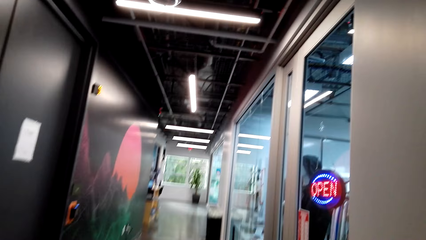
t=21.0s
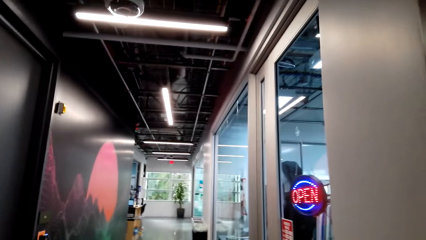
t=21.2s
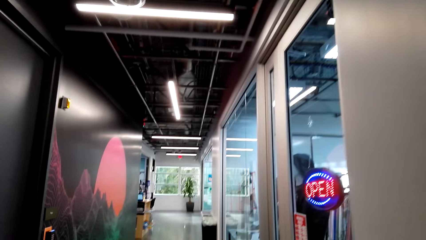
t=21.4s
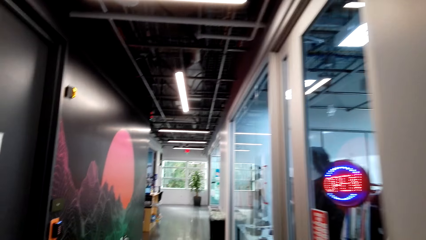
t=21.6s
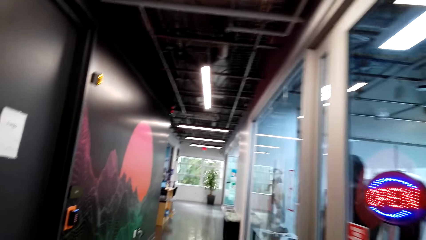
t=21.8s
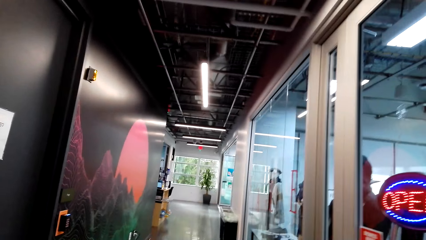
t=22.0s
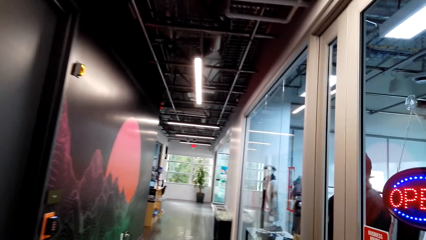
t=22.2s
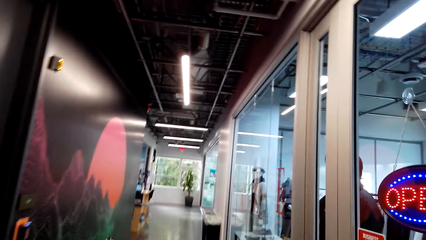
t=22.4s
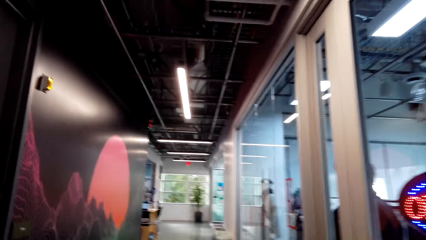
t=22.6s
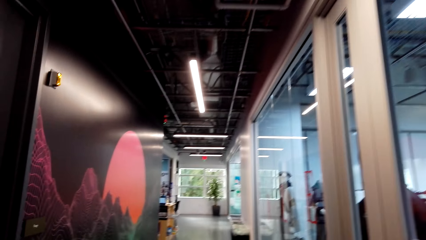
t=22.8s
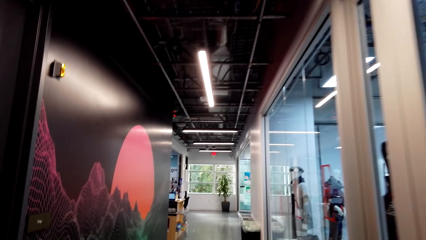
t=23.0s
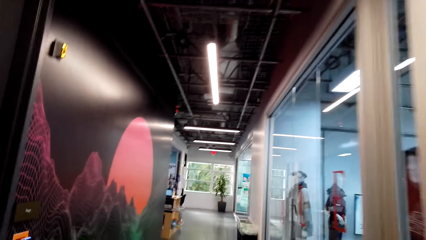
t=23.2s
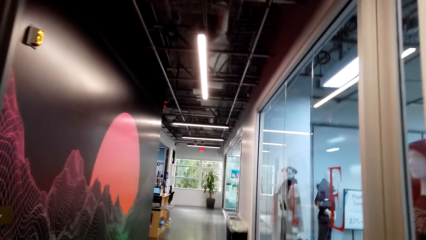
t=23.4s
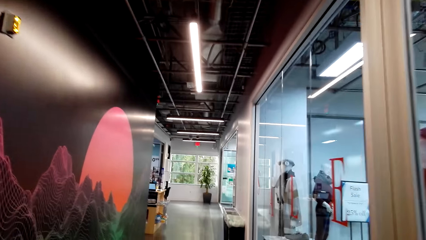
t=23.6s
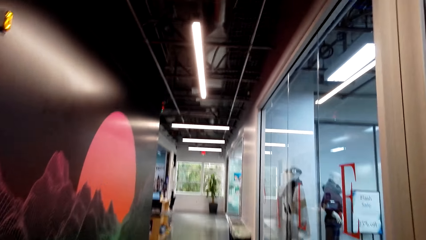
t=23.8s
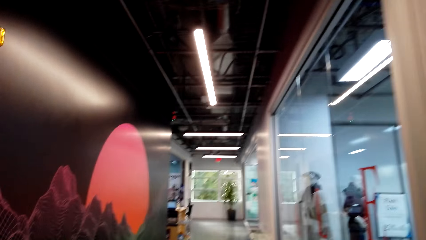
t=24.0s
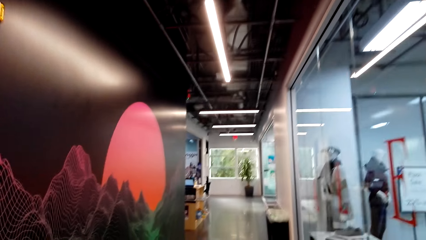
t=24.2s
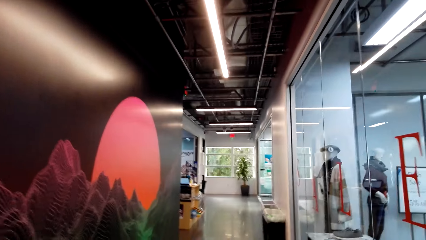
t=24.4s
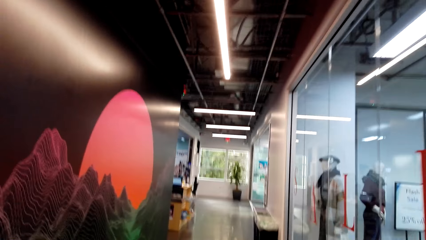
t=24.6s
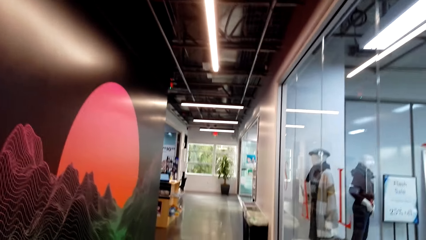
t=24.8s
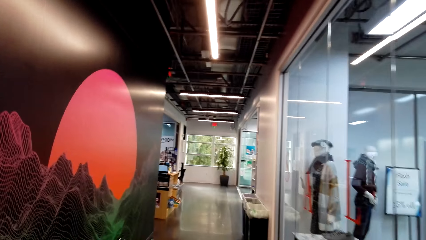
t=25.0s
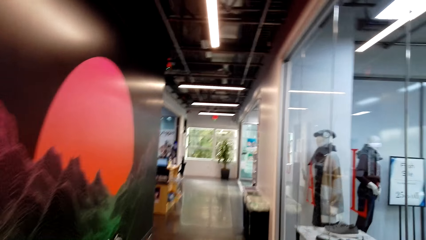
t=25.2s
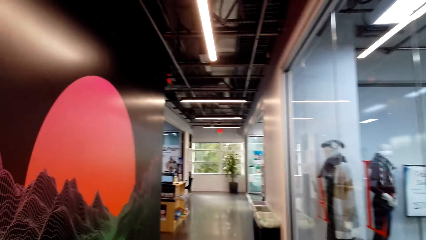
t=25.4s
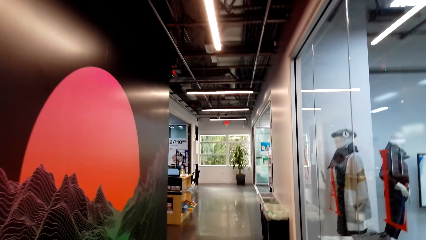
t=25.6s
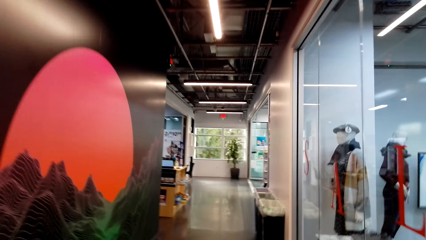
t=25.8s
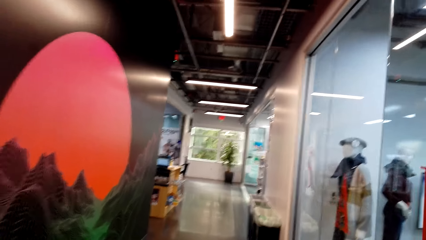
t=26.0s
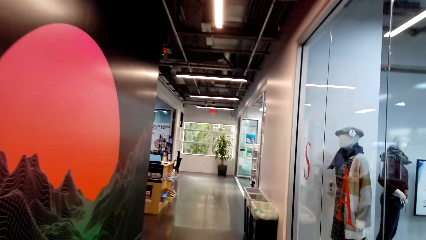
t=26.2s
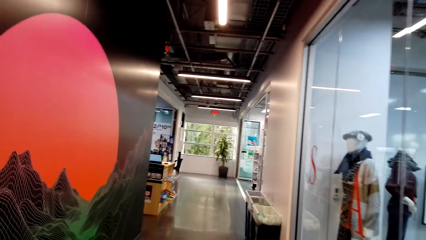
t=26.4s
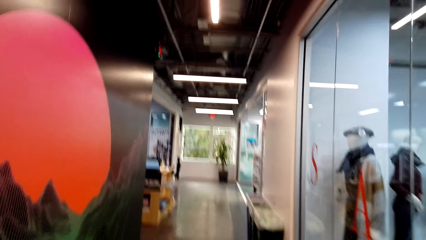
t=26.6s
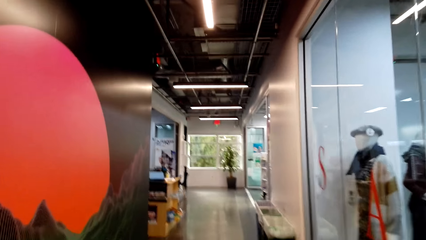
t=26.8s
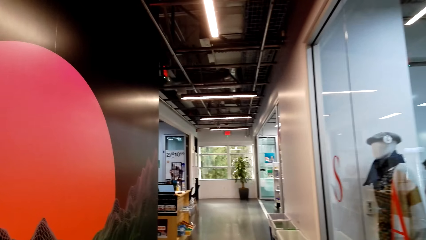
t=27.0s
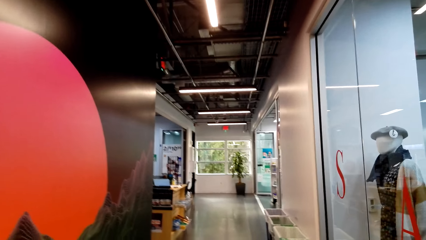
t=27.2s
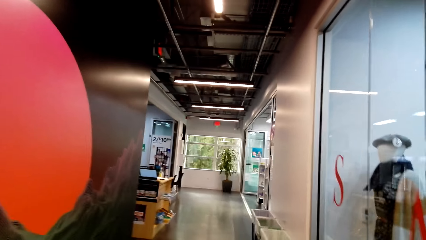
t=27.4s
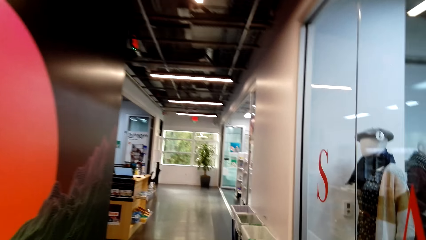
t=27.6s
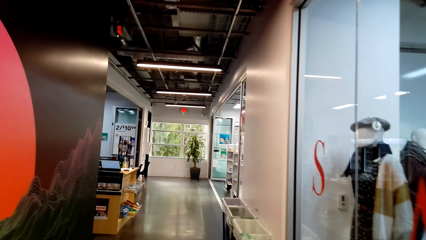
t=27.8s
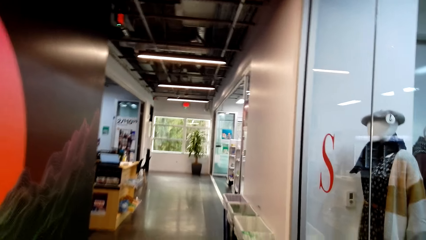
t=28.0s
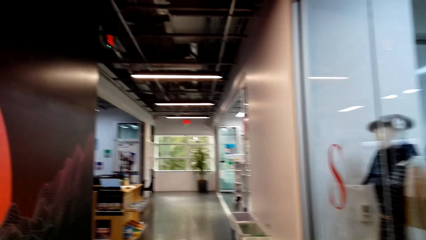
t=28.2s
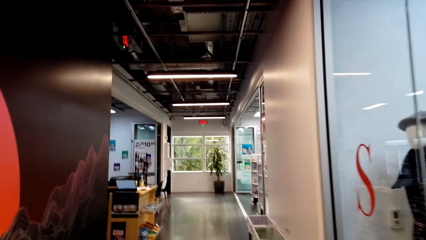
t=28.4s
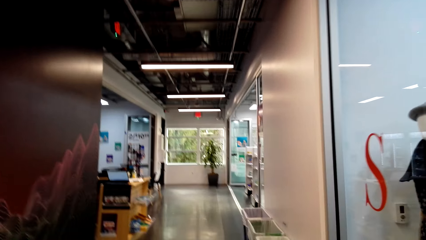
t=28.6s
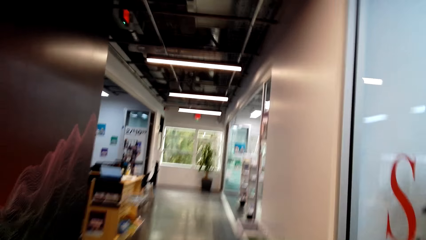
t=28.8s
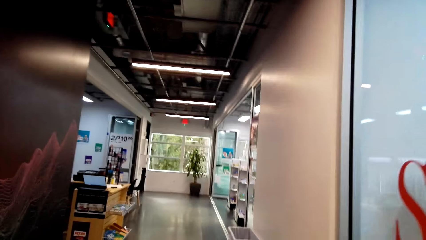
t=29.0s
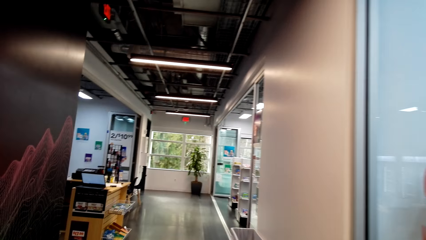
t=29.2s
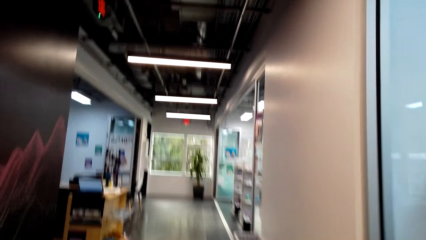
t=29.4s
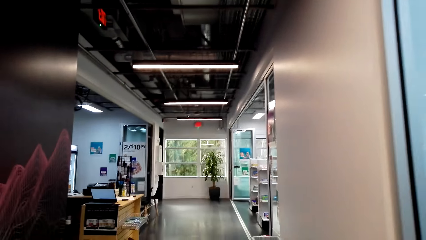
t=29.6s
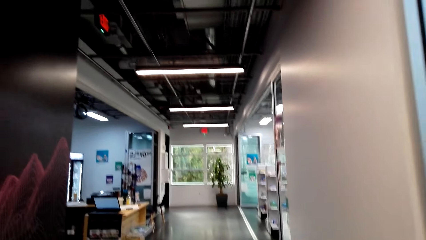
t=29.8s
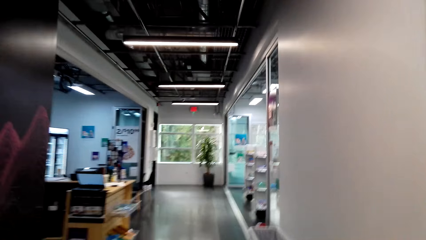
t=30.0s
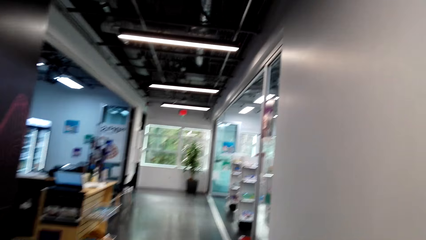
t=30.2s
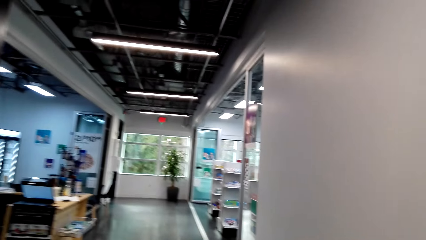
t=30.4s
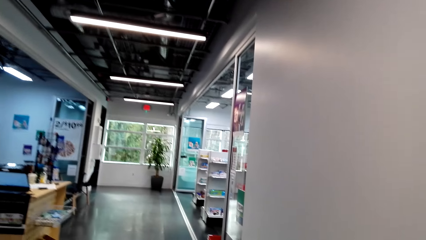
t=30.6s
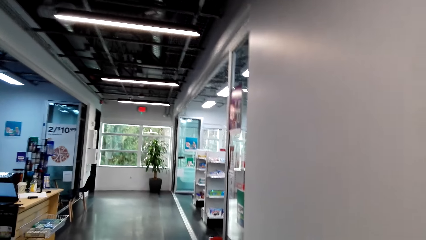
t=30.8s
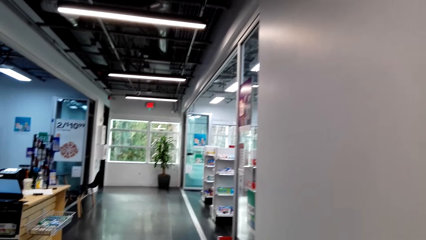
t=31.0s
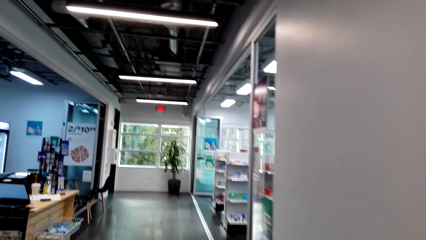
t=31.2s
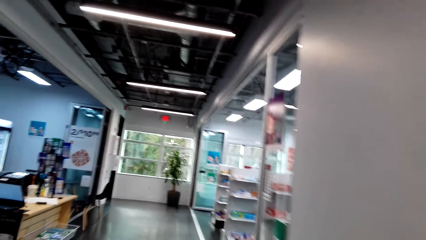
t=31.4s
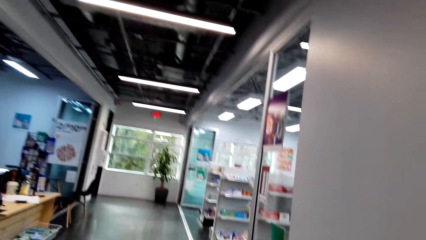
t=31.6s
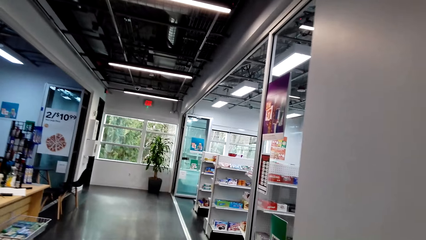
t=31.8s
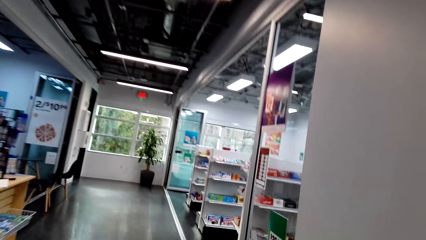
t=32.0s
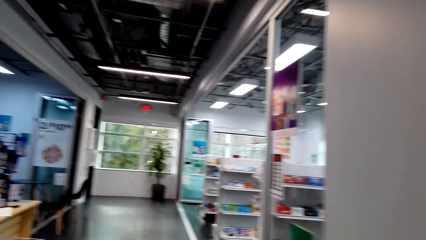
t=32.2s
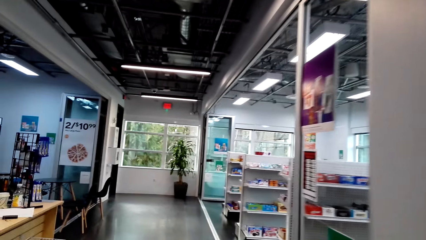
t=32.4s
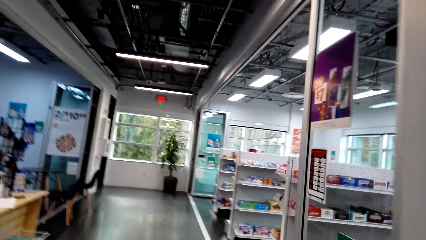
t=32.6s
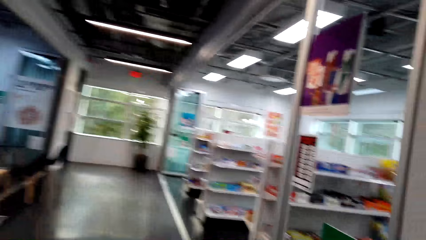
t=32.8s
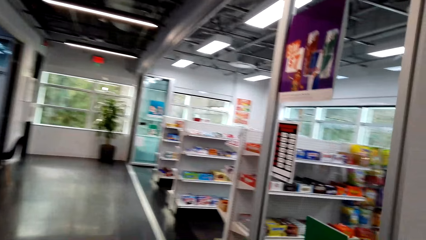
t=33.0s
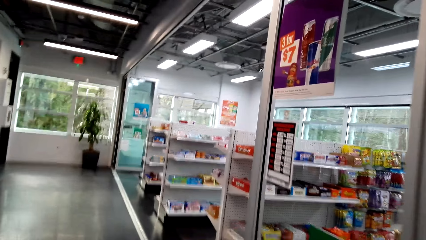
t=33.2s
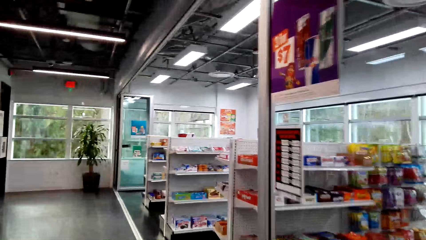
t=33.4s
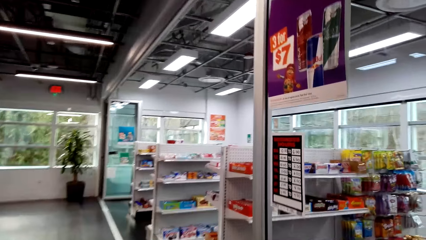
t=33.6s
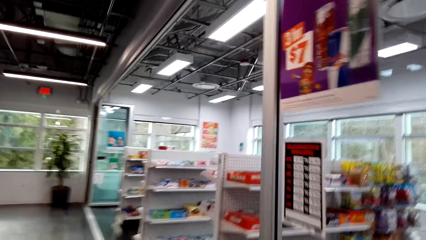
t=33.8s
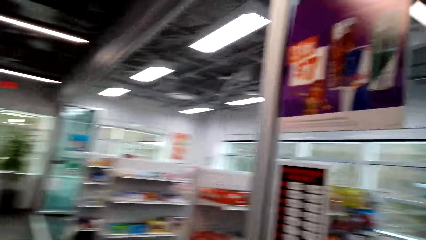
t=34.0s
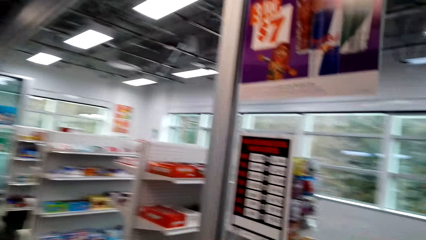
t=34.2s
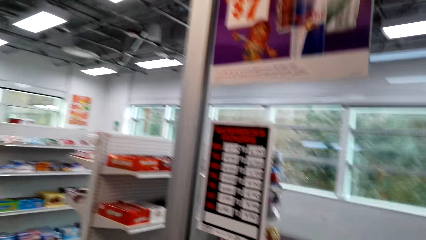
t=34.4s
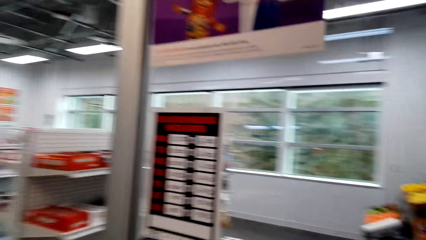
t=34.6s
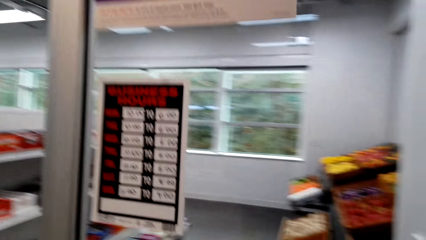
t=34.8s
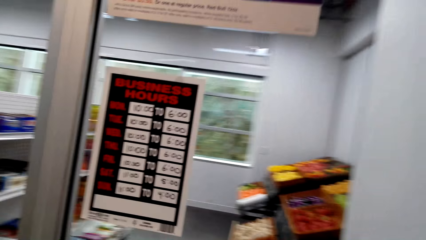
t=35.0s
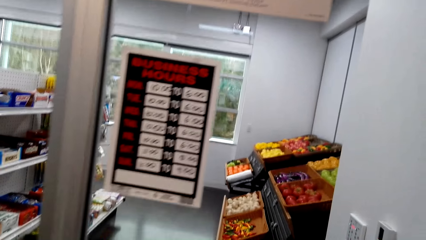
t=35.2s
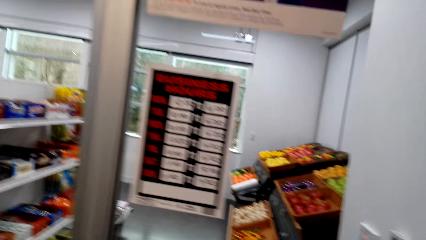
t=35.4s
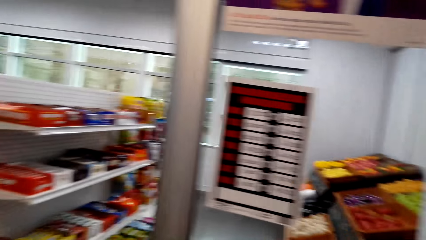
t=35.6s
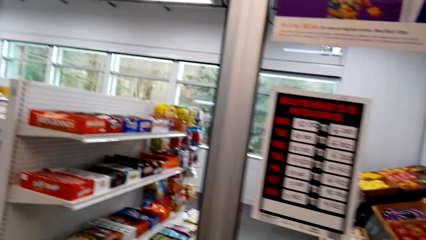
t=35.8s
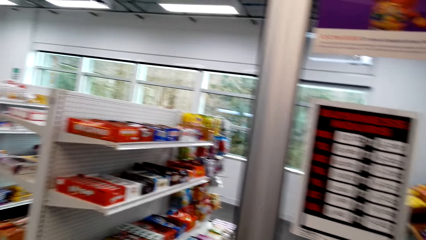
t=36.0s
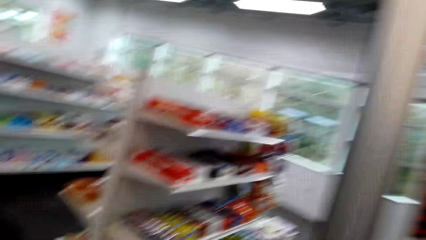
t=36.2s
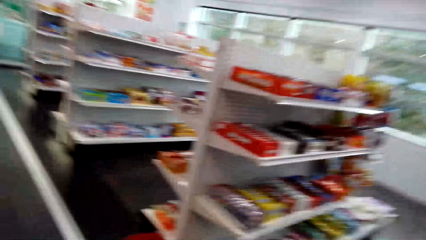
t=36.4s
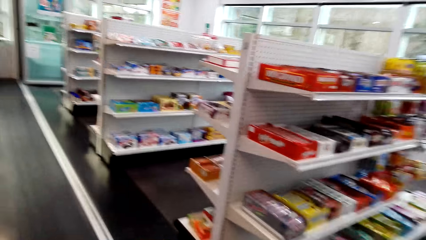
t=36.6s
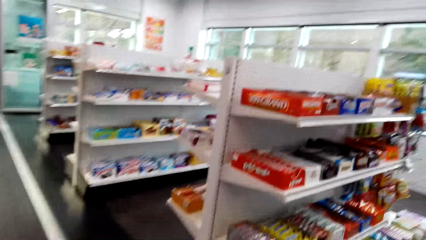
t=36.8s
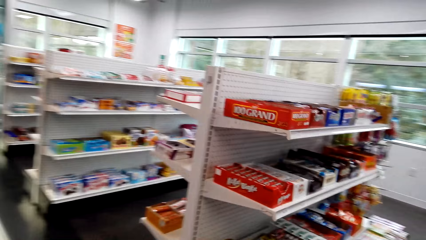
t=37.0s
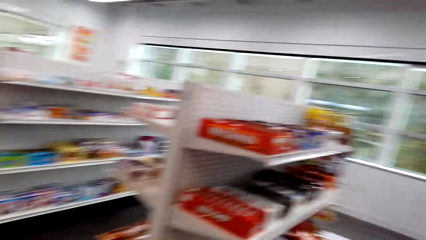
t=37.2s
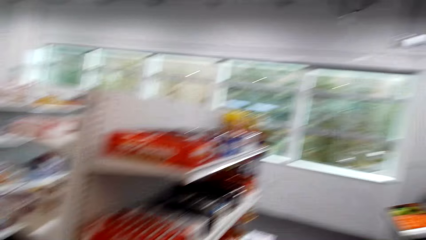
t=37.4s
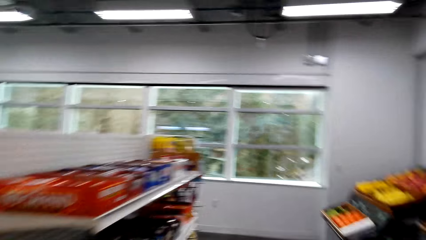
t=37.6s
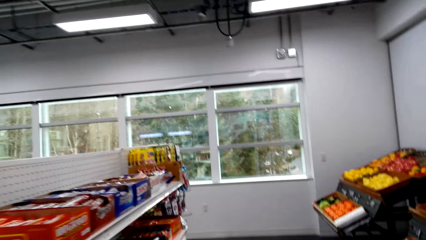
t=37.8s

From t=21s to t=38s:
The camera wearer walks along the corridor.
